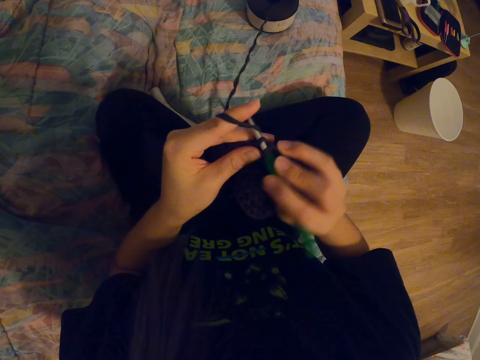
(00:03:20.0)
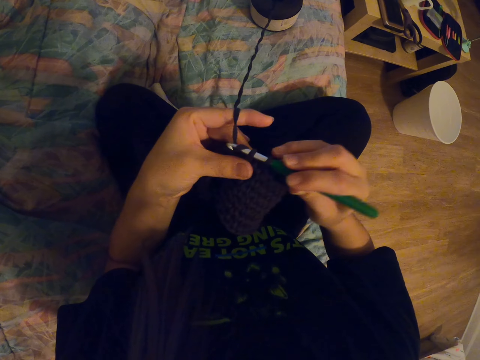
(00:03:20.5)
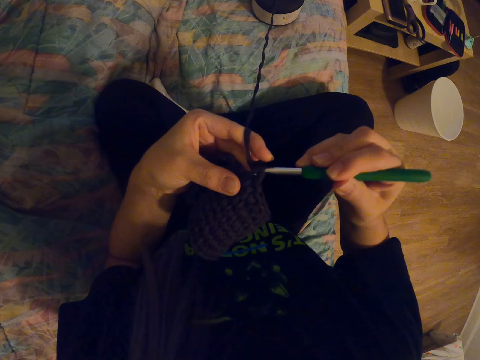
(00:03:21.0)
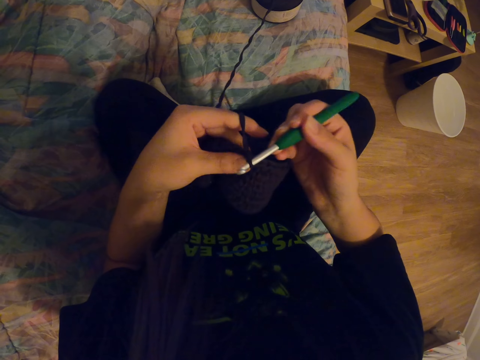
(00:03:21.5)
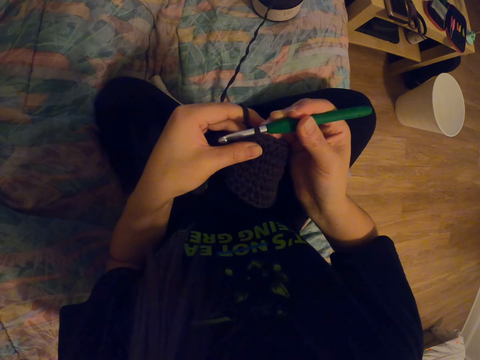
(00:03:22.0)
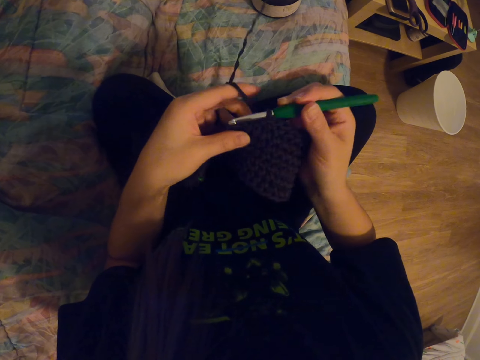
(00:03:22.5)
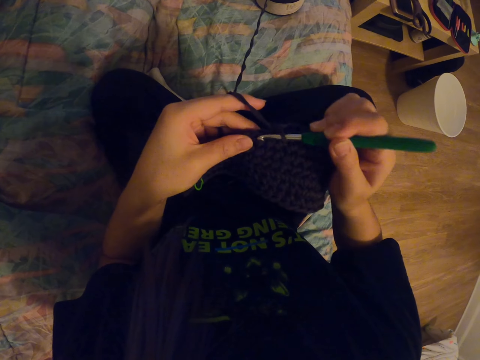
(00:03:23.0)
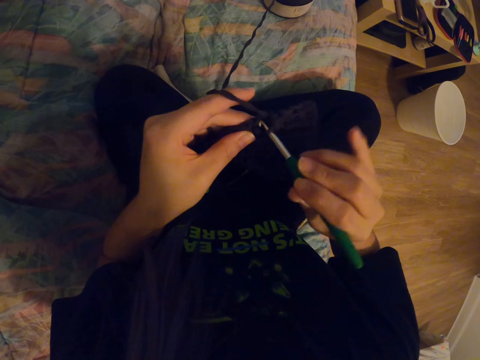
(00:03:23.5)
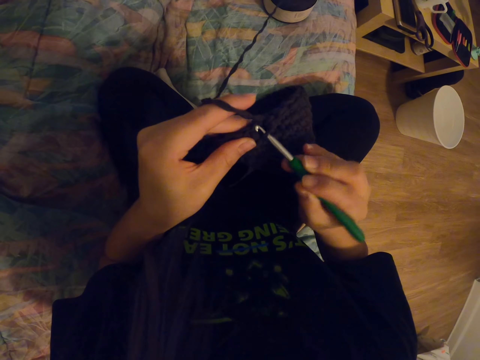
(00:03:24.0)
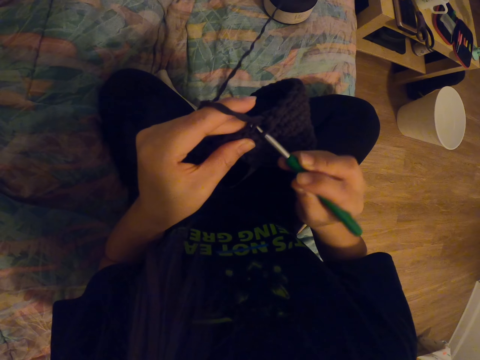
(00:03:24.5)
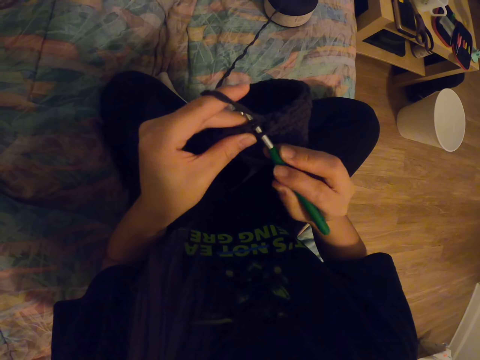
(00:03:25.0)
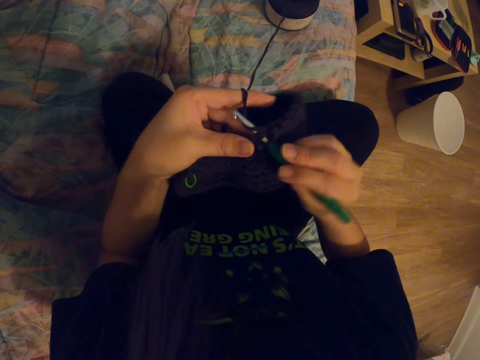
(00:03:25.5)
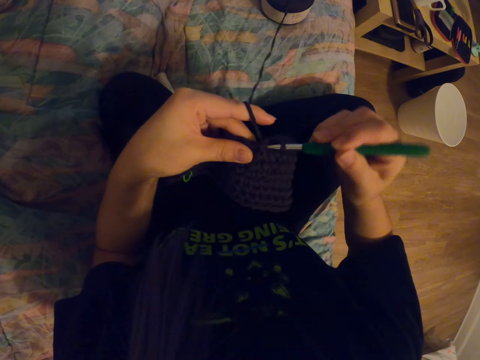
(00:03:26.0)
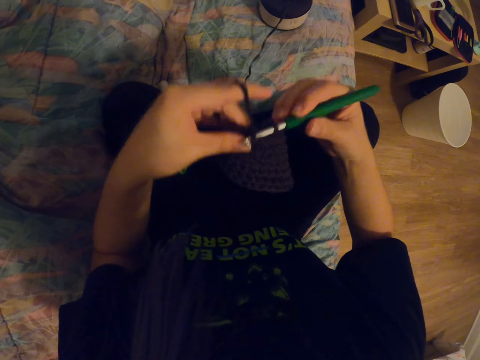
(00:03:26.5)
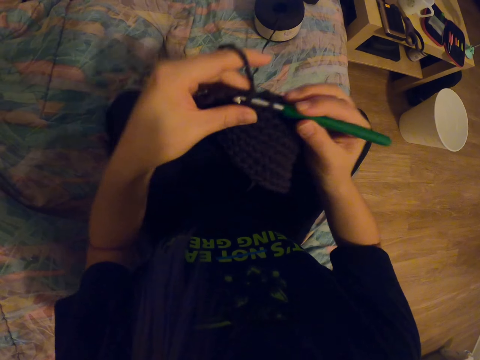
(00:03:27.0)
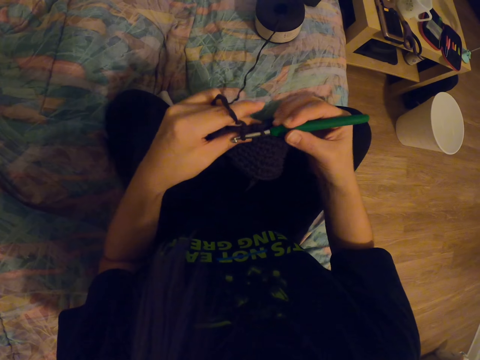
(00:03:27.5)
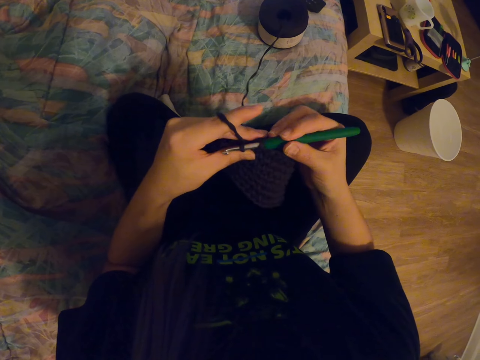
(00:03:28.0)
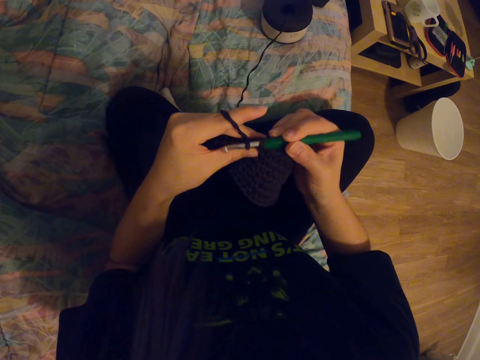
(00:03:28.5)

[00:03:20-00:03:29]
The camera wearer lifts the garment. They crochet the garment.

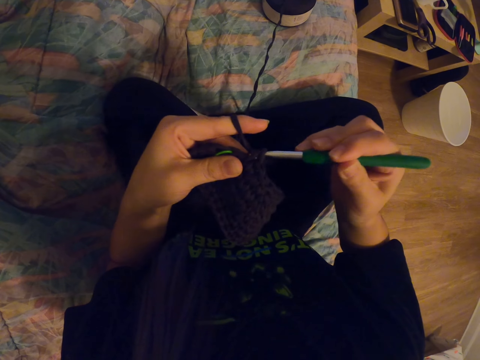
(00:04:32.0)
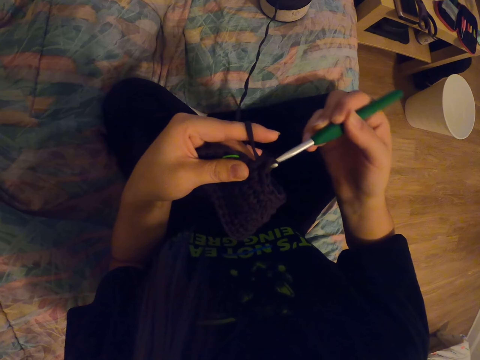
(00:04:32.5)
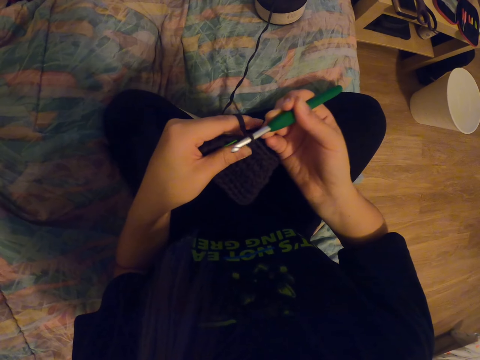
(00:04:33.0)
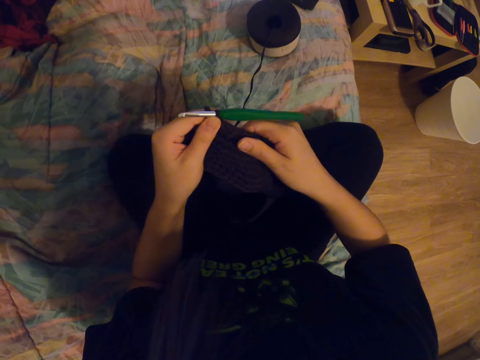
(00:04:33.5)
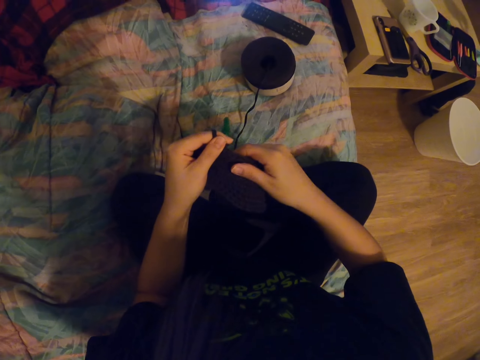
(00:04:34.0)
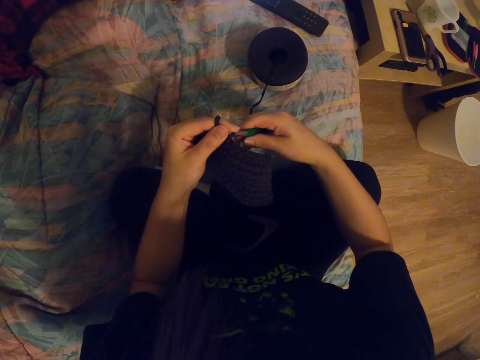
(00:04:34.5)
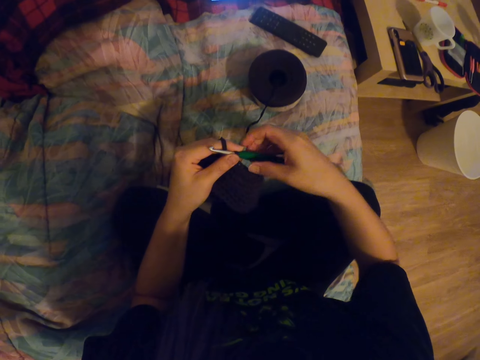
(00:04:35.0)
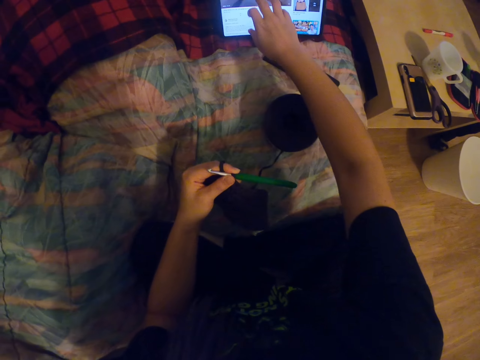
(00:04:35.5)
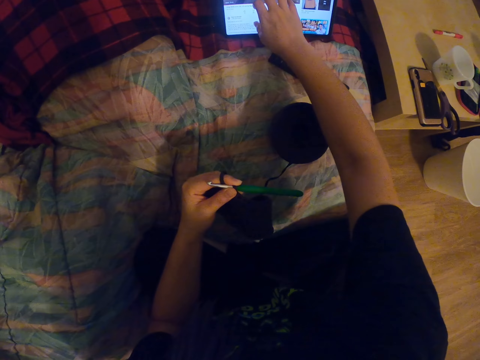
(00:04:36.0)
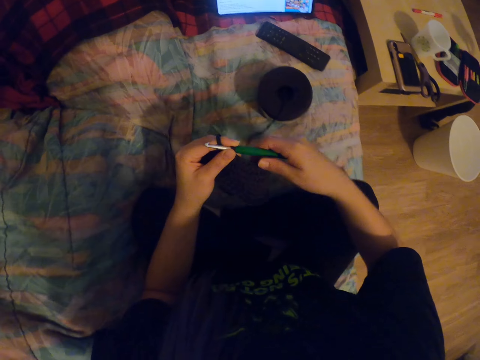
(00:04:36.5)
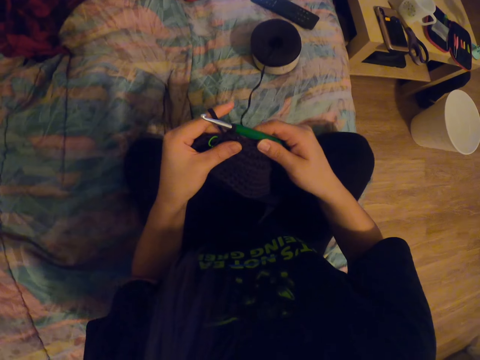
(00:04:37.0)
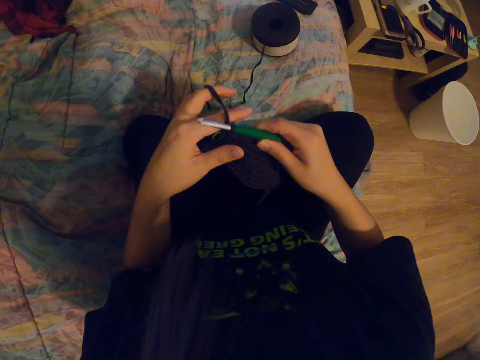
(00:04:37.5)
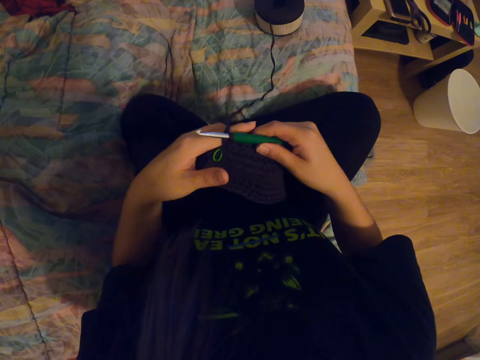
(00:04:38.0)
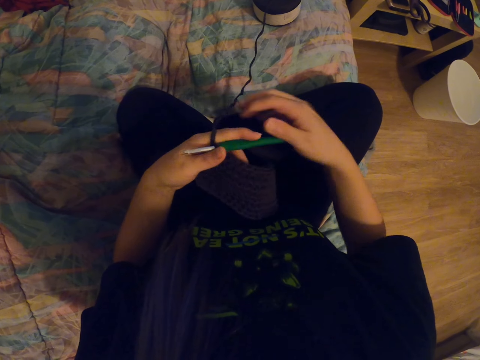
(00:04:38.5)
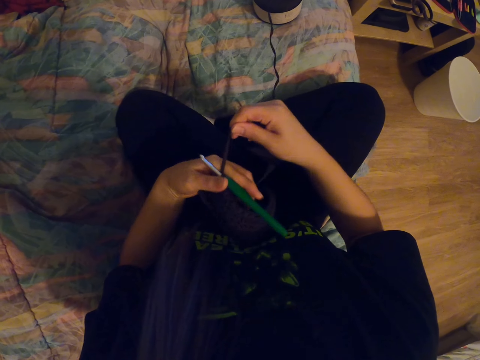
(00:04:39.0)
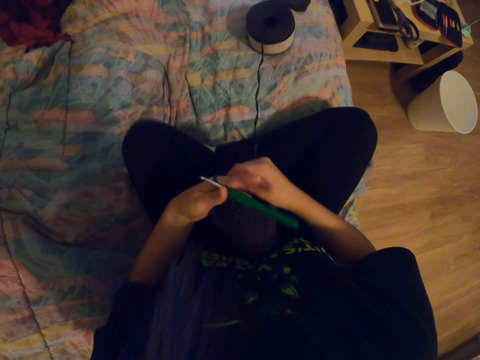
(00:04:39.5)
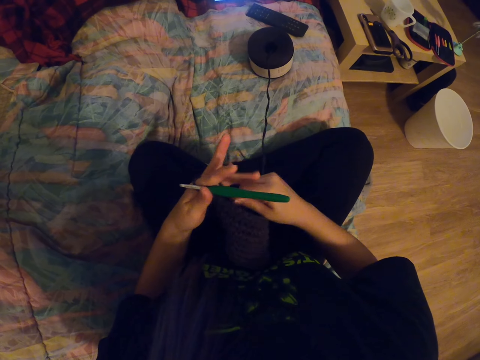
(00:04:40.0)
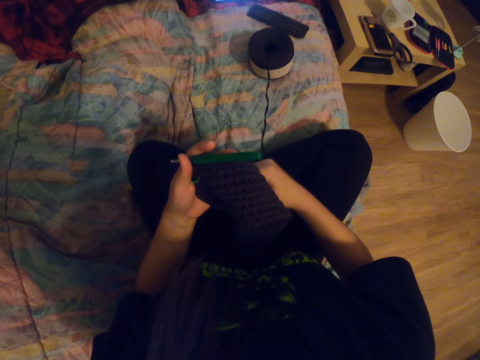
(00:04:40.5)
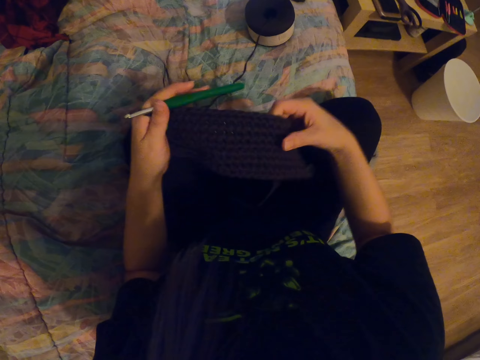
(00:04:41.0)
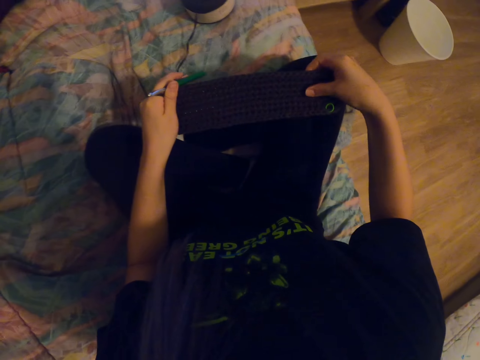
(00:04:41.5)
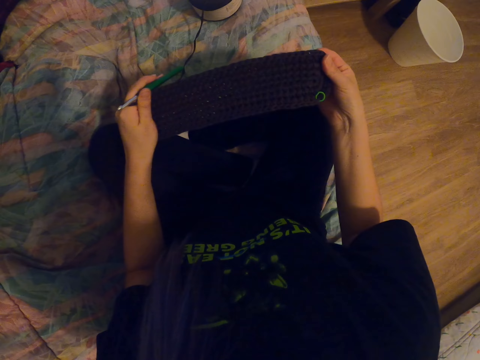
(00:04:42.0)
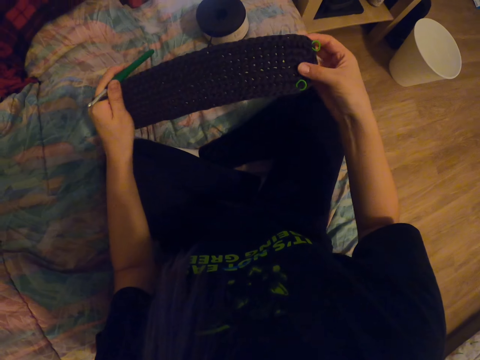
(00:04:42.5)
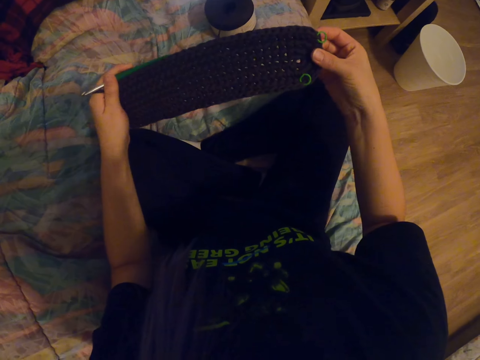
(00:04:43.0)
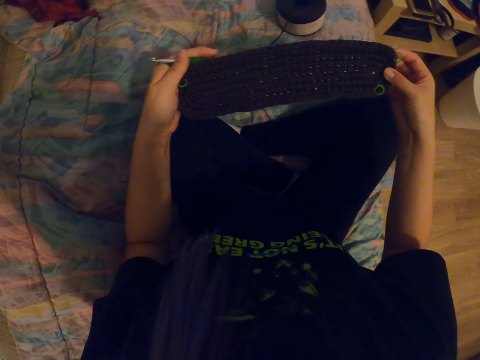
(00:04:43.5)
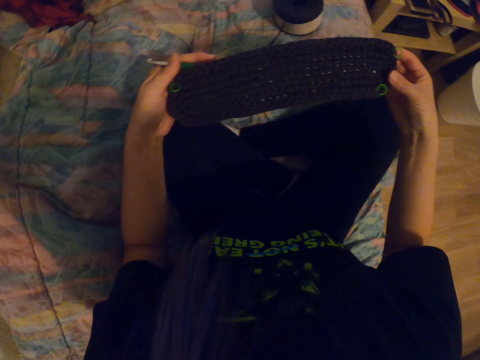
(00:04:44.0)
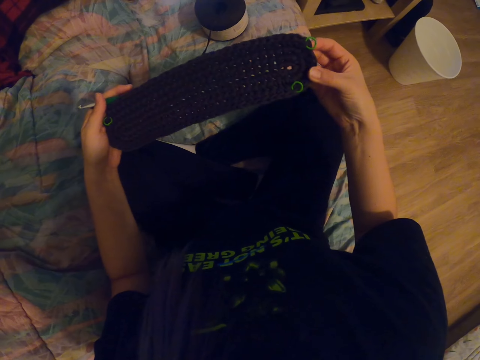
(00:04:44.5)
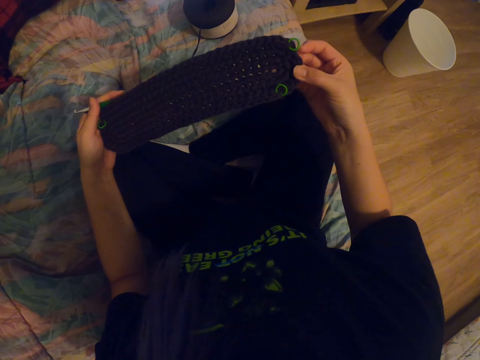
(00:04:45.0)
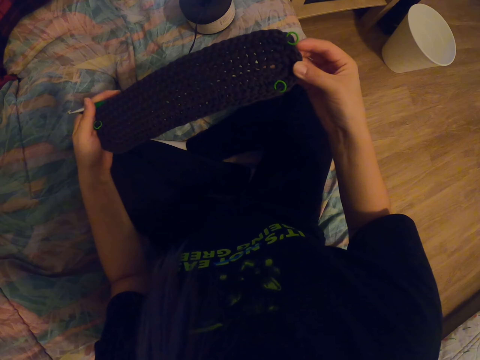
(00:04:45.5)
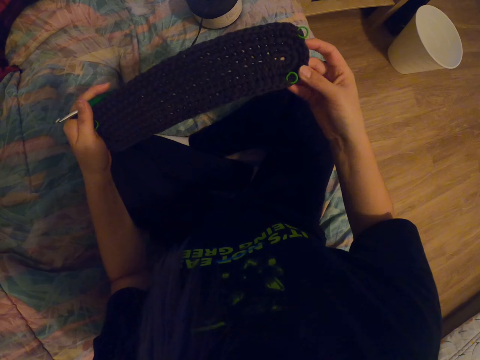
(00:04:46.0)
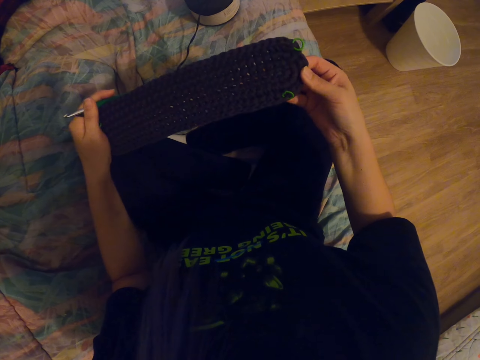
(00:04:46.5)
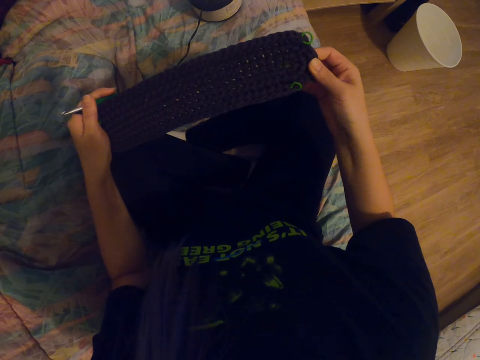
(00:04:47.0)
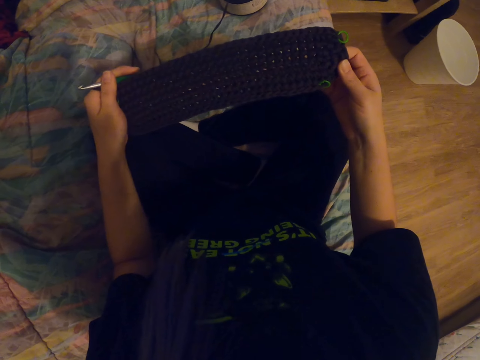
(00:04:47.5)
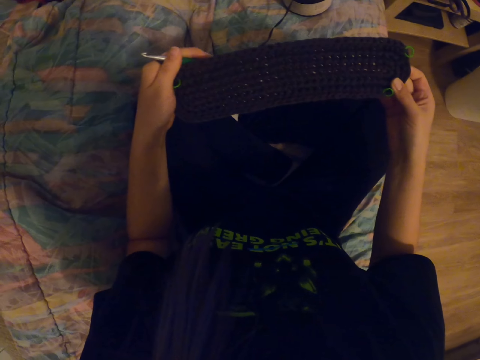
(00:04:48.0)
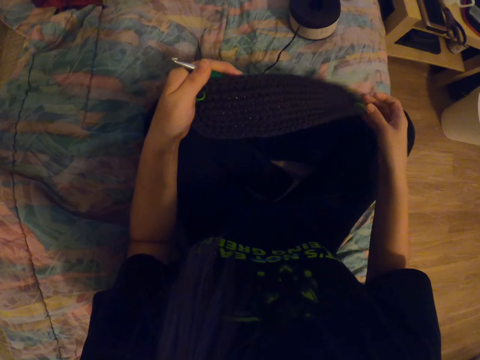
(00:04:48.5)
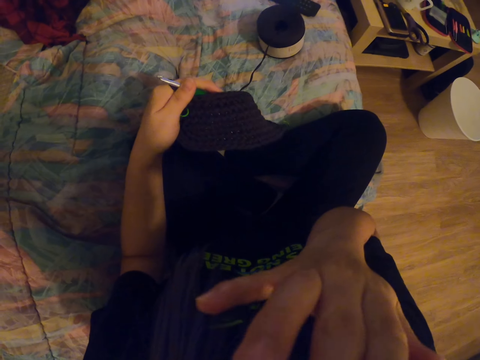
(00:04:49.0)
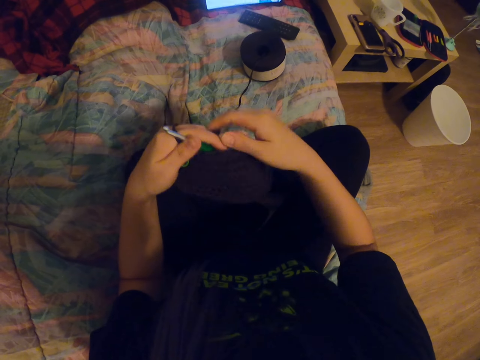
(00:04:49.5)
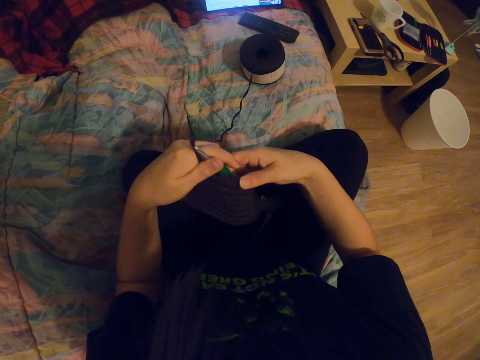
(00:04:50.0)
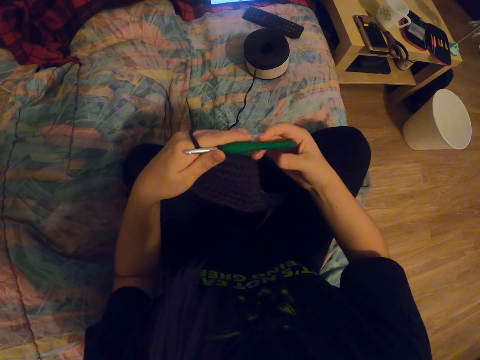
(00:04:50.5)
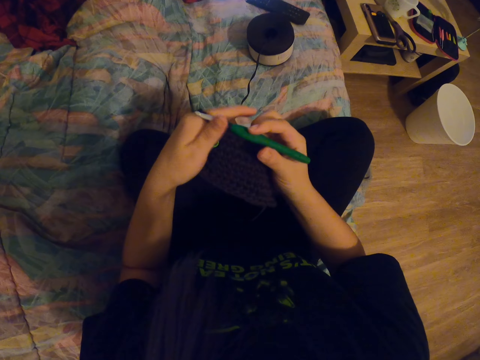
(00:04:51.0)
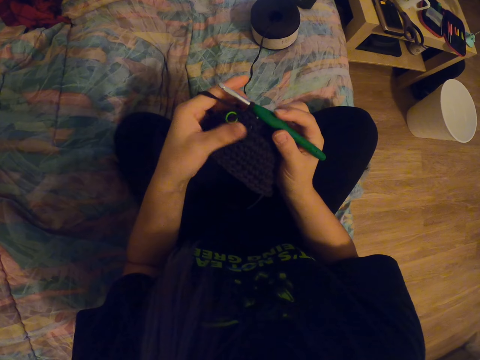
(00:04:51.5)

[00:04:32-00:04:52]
The camera wearer aligns the garment. She crochets the garment. She touches a tablet. She uses the tablet. She checks the garment. She rotates the yarn thread on her hand. She checks the garment. She adjusts the thread. She touches her nose. She holds the garment.
